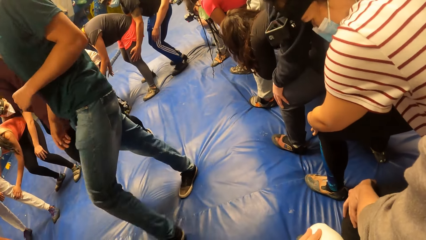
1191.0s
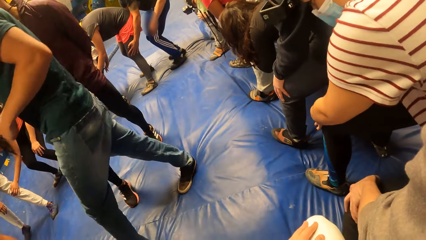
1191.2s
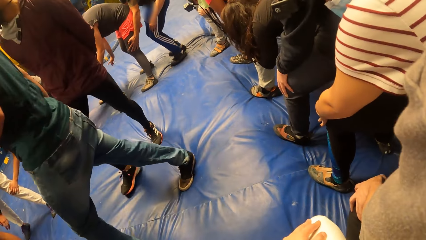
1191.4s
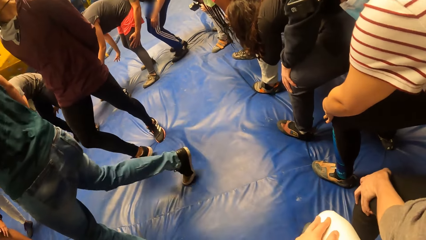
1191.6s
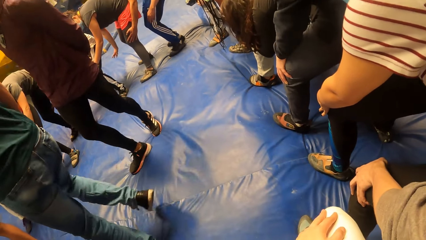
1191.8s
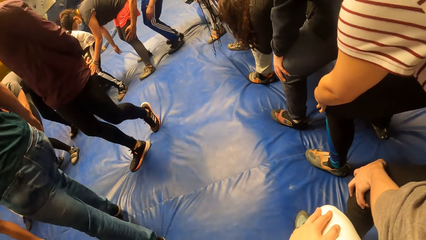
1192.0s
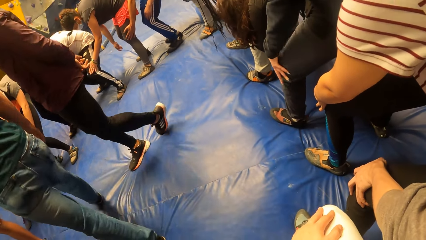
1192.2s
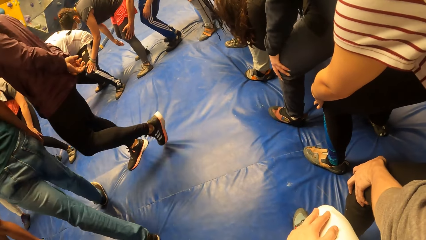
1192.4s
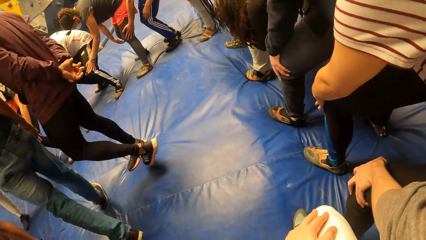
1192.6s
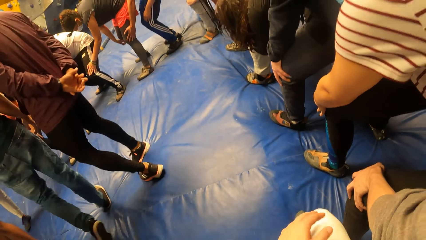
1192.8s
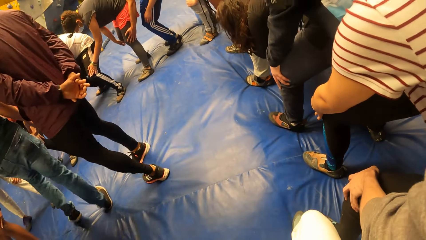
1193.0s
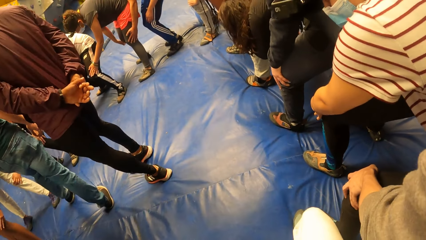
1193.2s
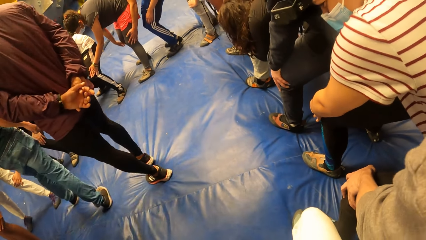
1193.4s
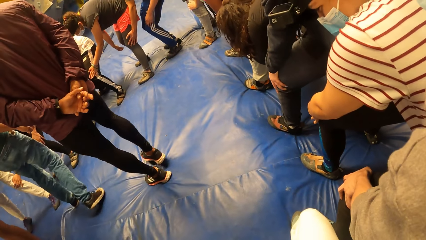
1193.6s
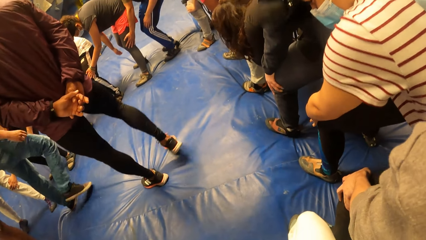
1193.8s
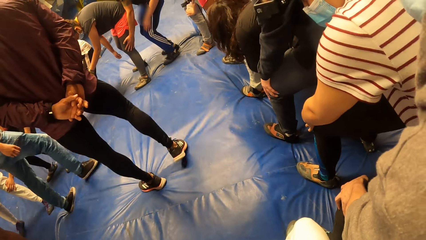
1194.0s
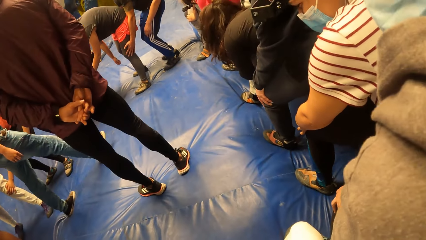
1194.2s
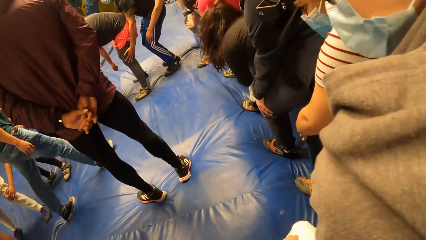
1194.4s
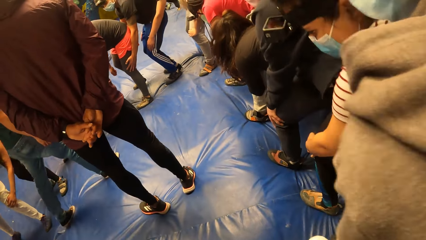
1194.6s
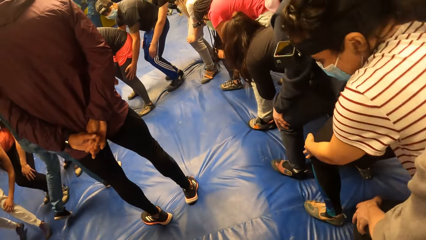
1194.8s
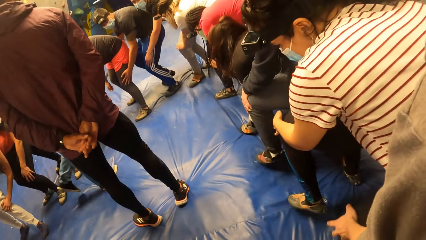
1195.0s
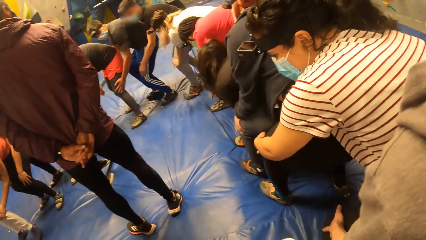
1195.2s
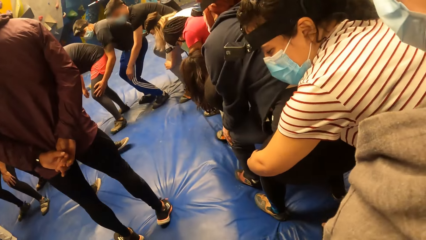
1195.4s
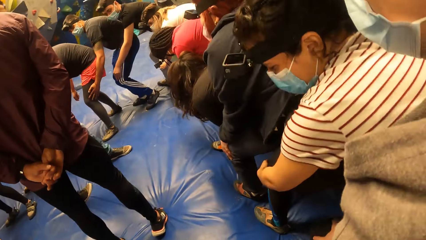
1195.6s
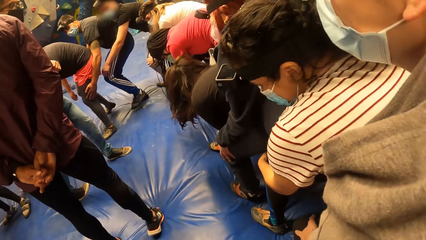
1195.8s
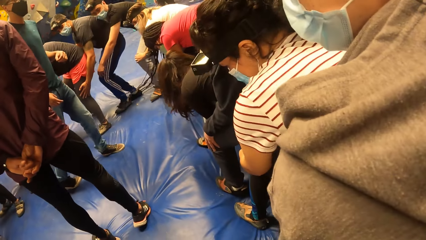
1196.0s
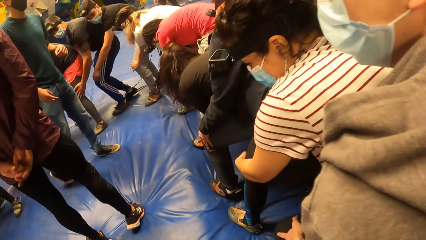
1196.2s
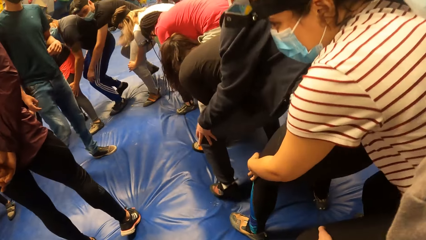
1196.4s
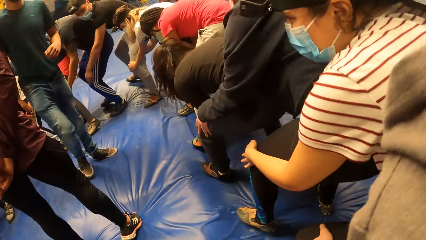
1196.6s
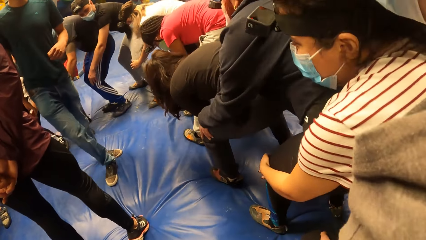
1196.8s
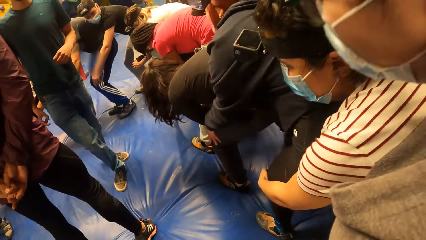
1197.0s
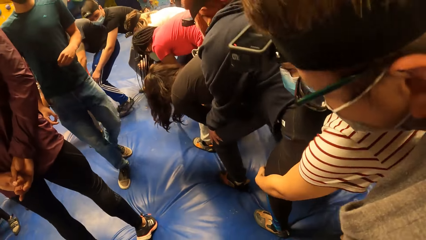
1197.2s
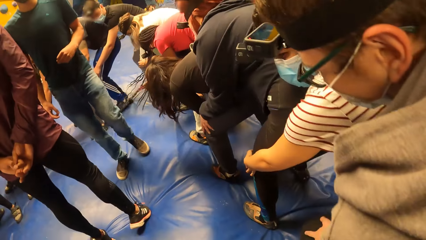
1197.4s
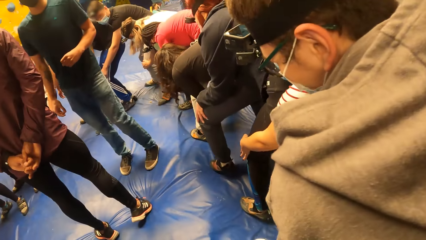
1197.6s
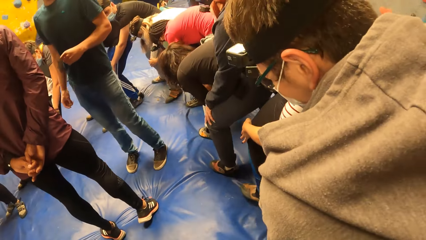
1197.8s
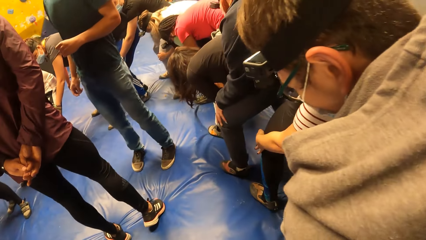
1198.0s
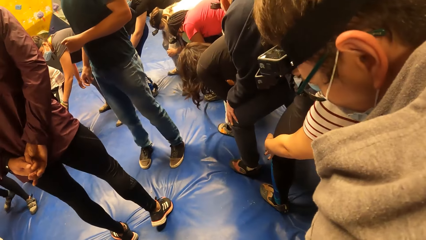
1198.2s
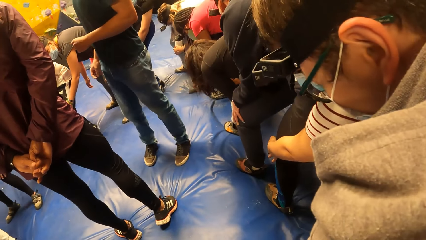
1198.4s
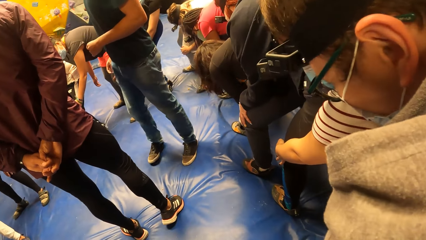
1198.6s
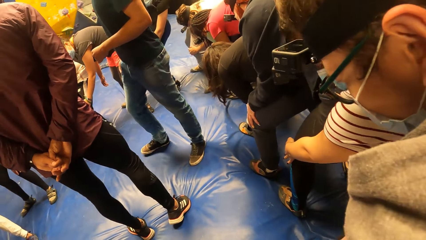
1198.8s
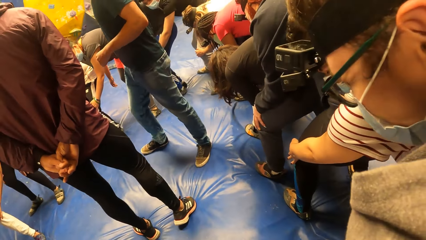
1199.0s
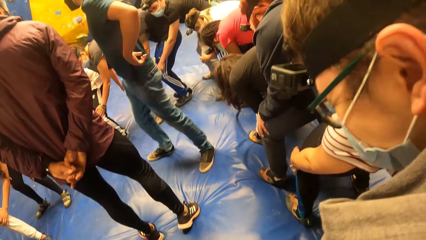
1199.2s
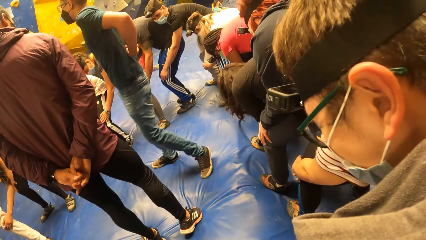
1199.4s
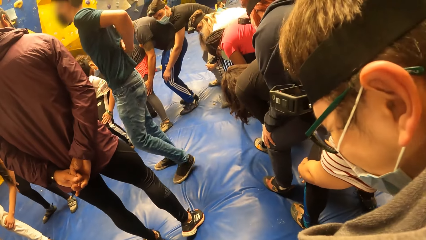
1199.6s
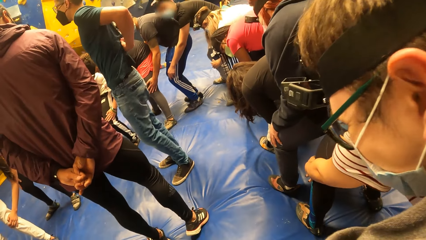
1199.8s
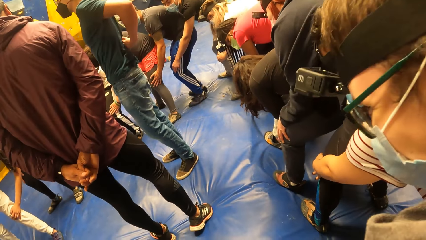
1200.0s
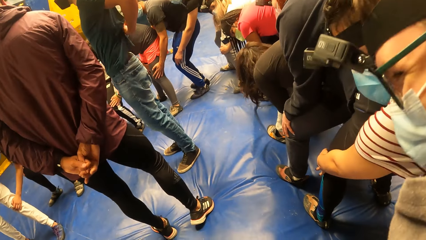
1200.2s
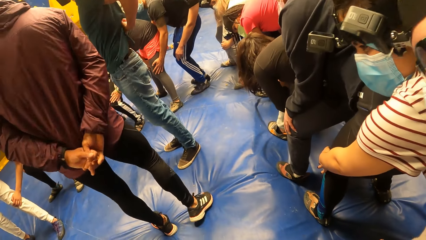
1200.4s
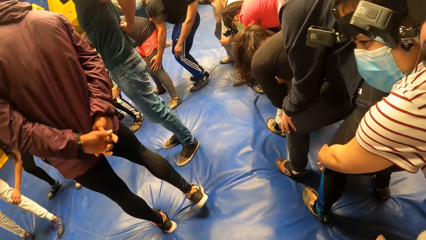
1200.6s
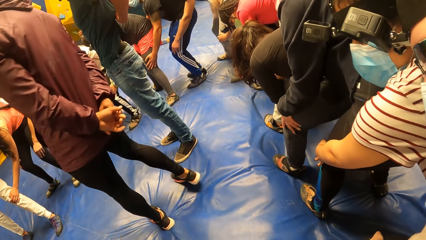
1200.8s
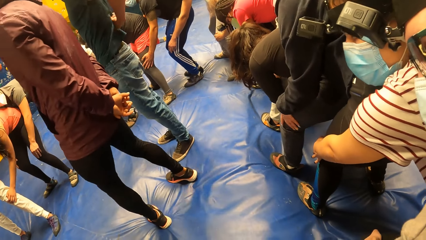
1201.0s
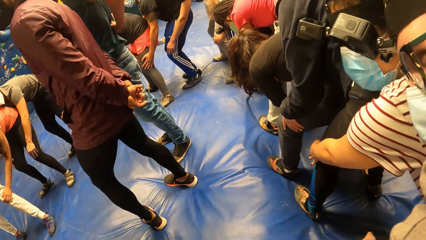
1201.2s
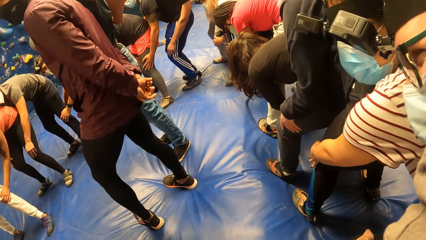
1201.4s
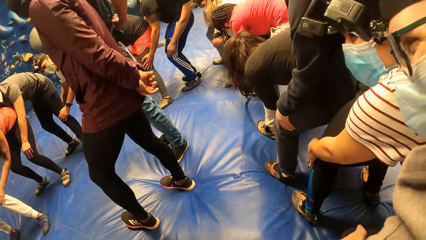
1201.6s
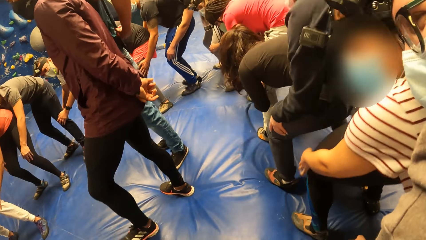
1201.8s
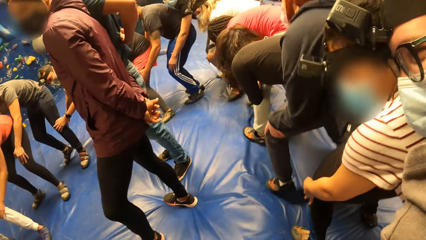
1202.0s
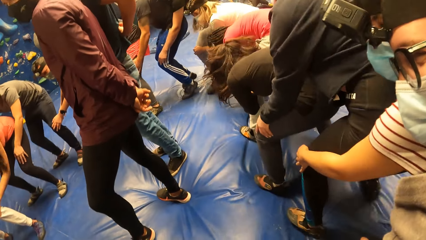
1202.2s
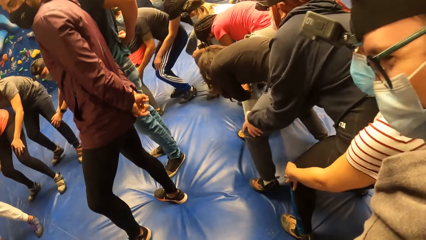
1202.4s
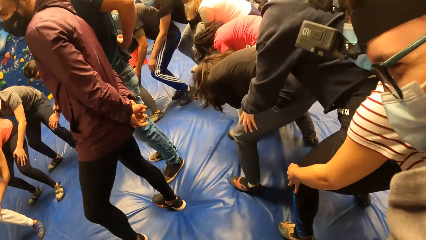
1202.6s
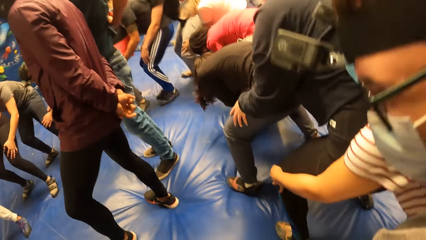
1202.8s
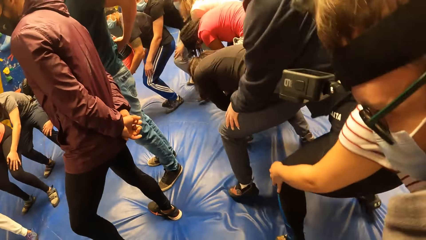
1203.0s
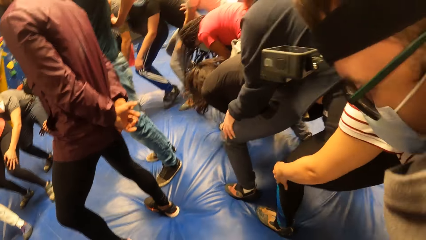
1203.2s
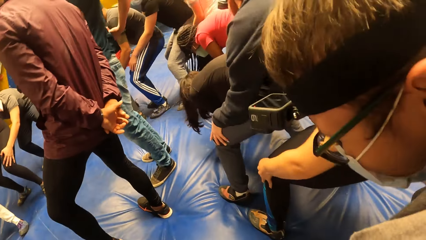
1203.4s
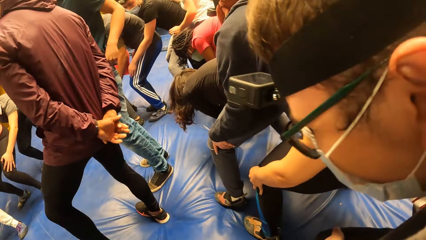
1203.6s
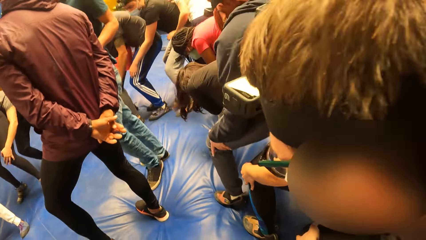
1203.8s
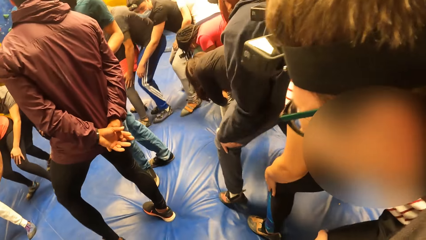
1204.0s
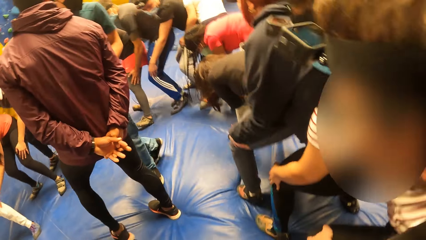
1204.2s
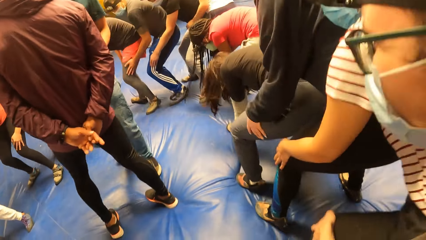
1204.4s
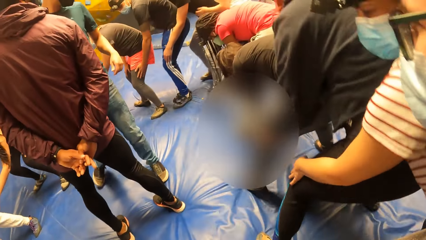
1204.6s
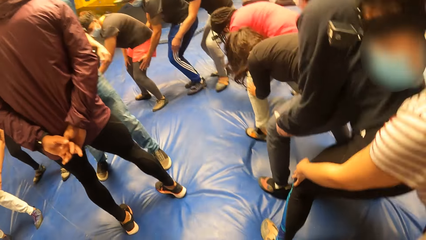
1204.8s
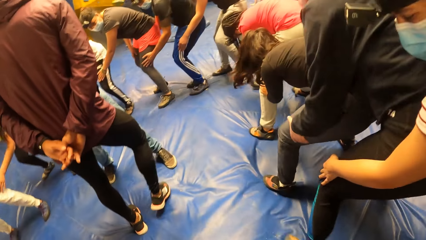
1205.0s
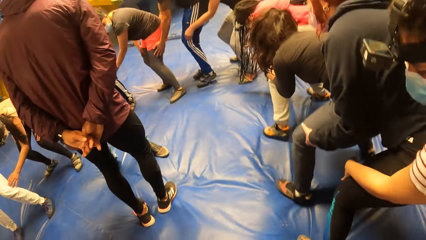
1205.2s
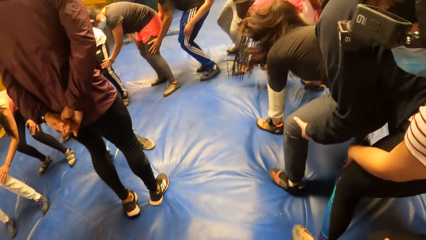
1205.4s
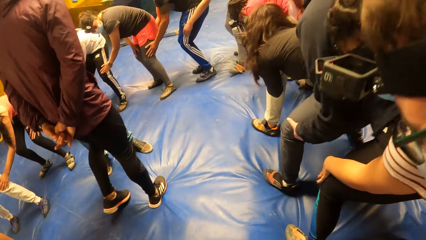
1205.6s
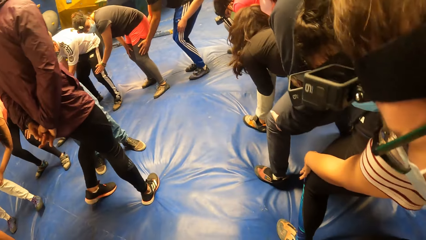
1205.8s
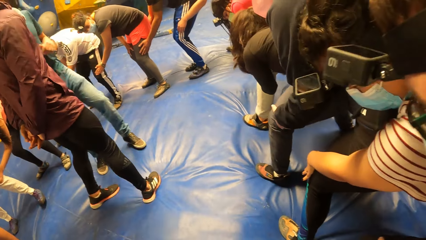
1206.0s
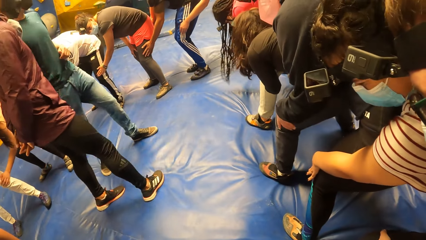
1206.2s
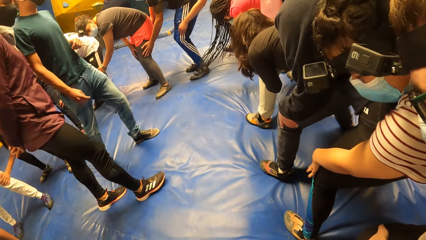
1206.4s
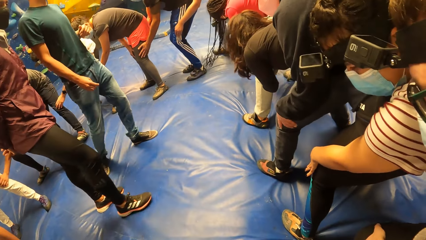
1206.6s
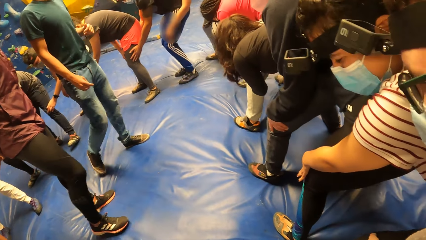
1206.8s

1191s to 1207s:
The camera wearer exercises with the group of people round a man and another man.
